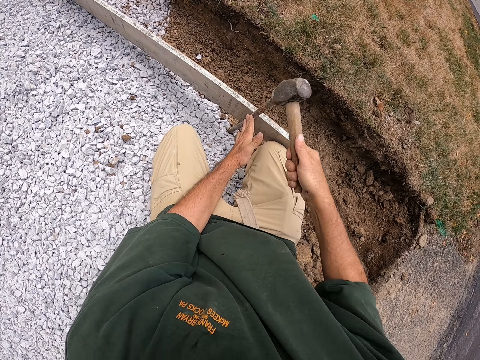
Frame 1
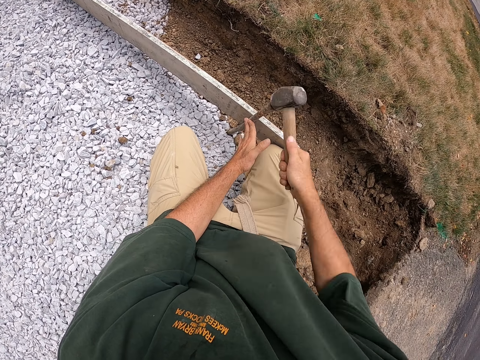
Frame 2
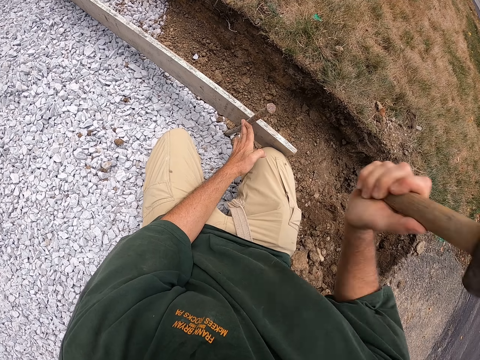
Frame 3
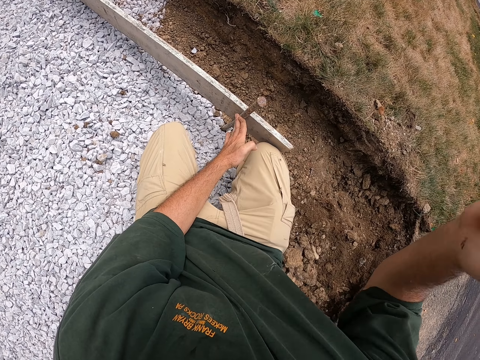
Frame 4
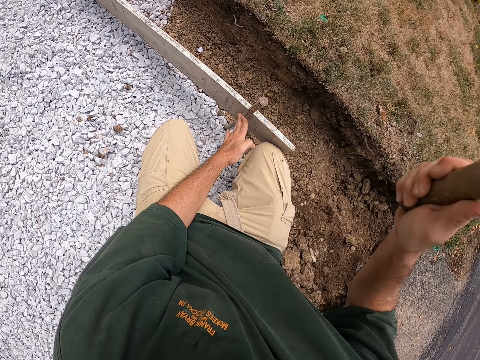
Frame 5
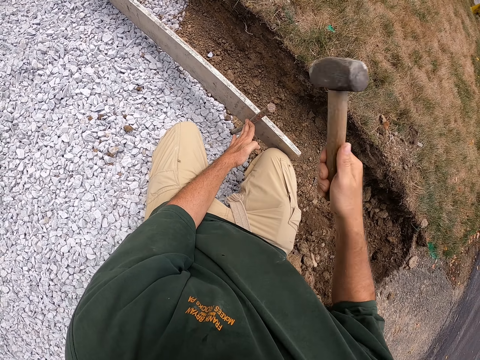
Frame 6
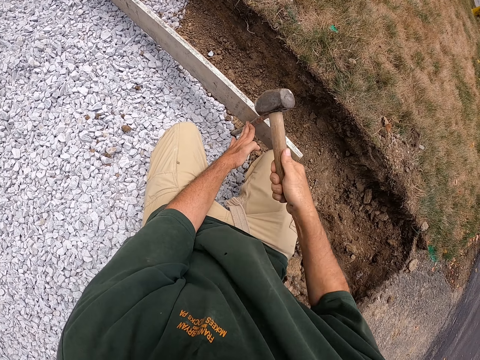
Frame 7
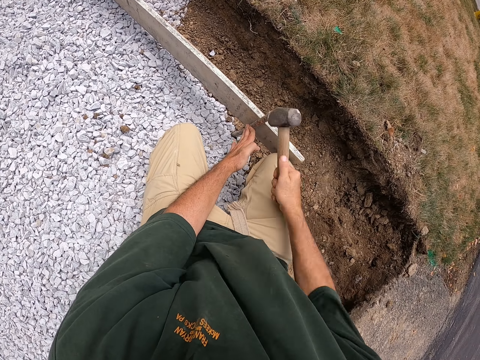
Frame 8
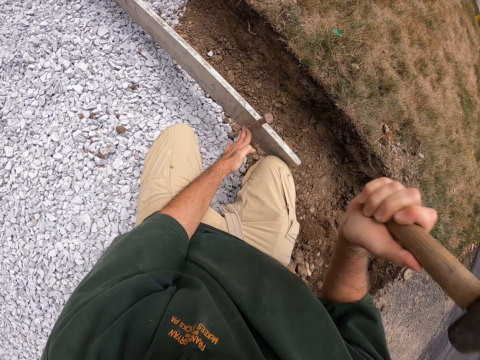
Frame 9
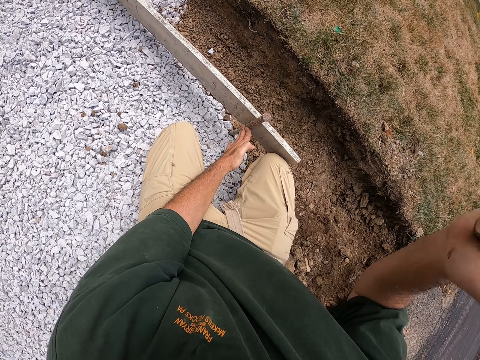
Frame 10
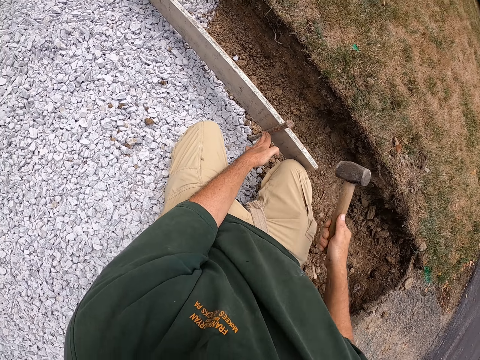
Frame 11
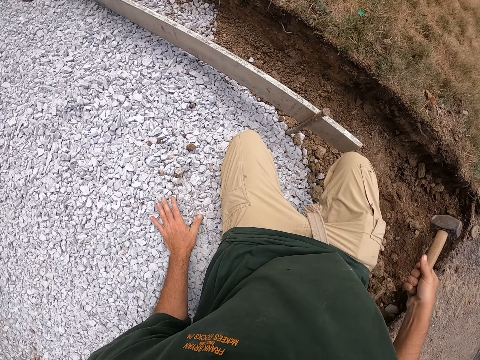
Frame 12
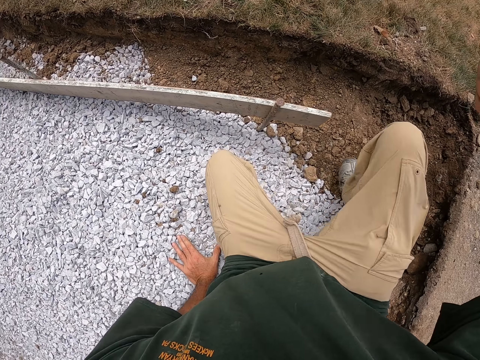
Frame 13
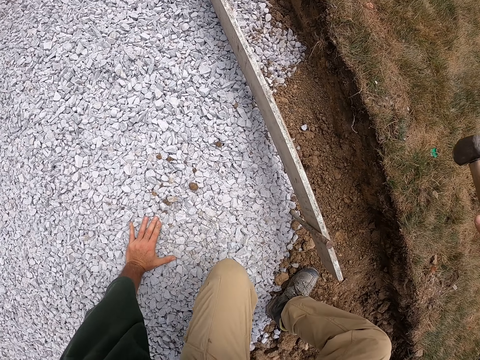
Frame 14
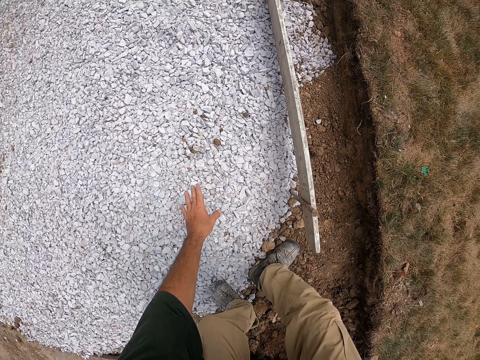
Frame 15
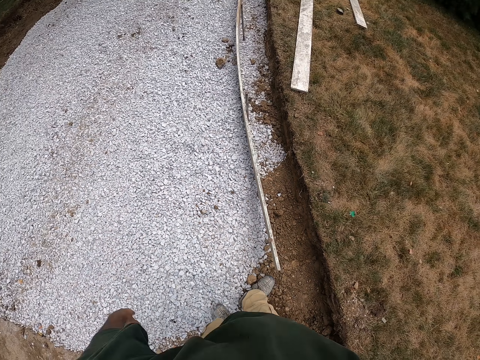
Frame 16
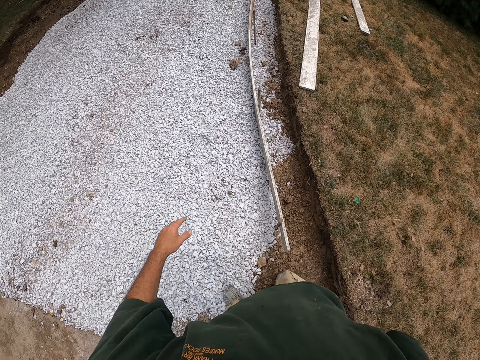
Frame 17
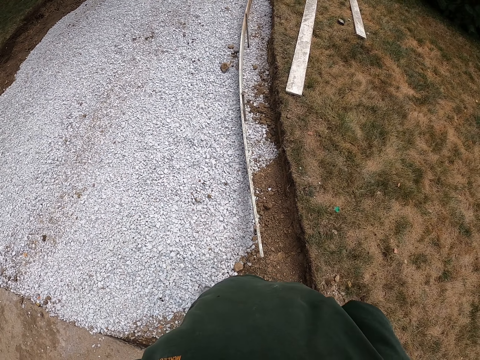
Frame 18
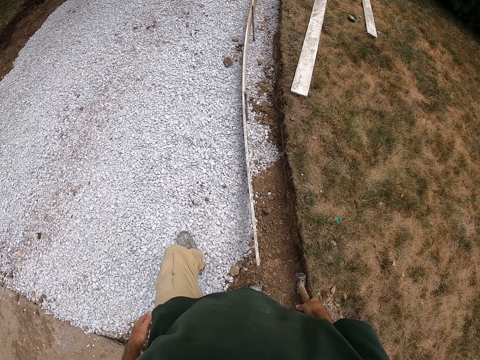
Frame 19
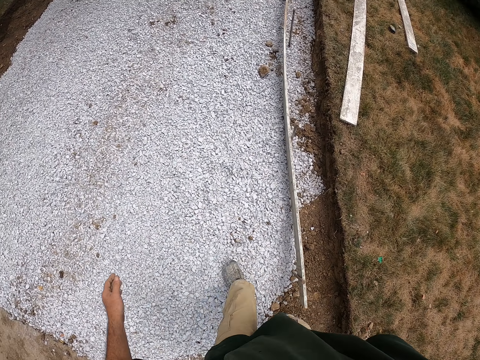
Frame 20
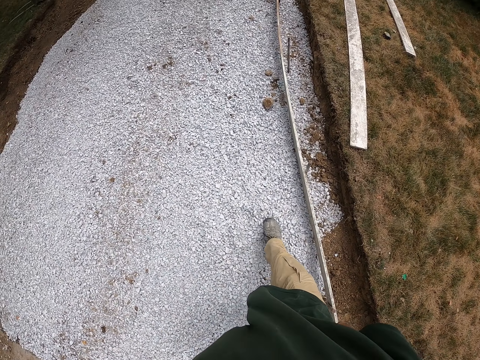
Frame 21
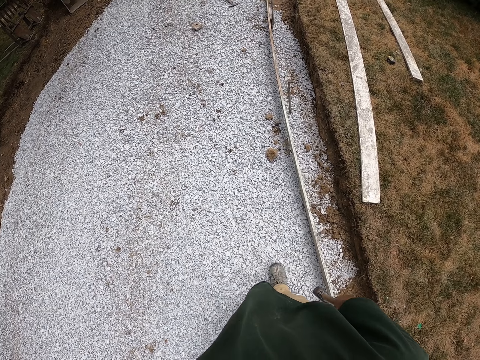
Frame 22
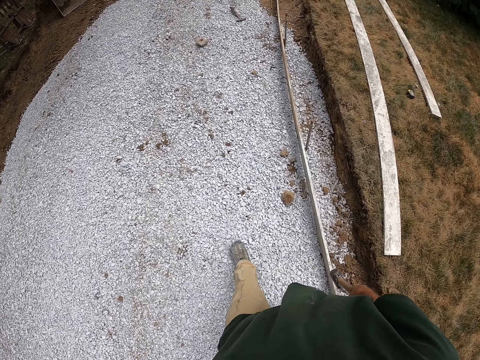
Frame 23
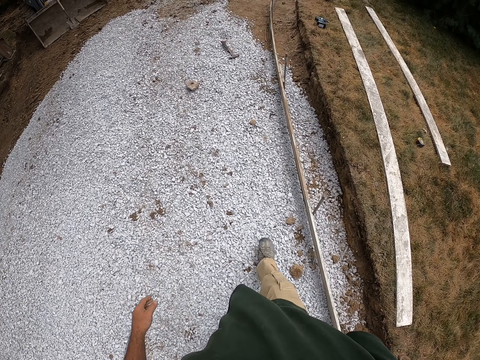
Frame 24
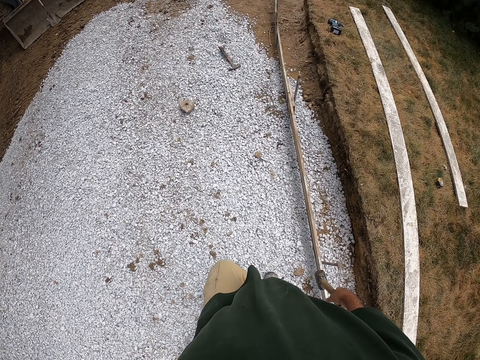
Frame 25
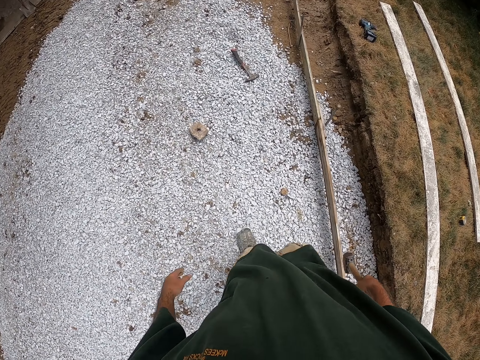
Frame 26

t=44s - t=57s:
The camera wearer stands up. They look around the compound and walk around the compound.

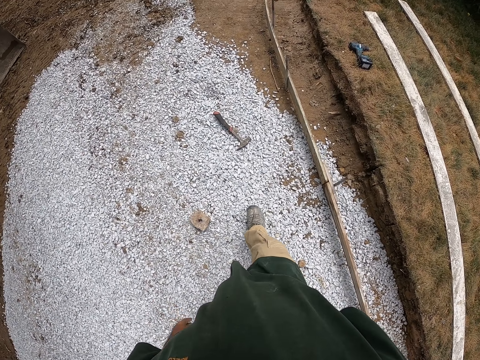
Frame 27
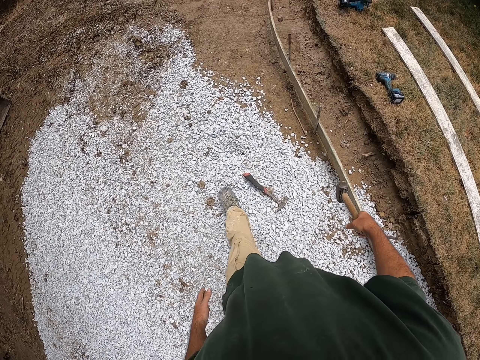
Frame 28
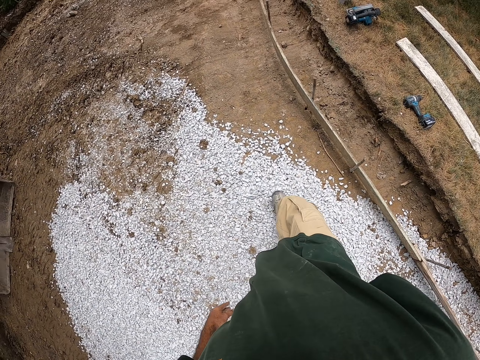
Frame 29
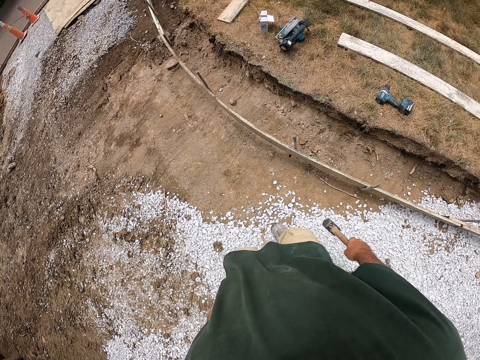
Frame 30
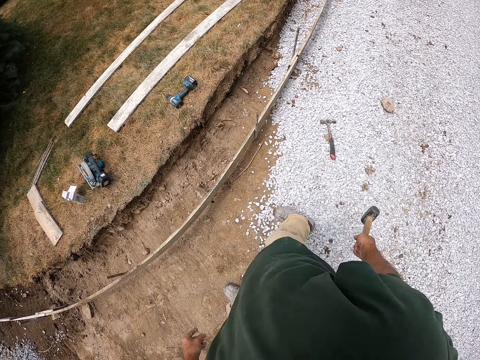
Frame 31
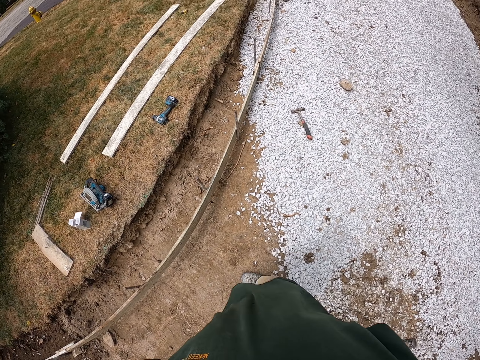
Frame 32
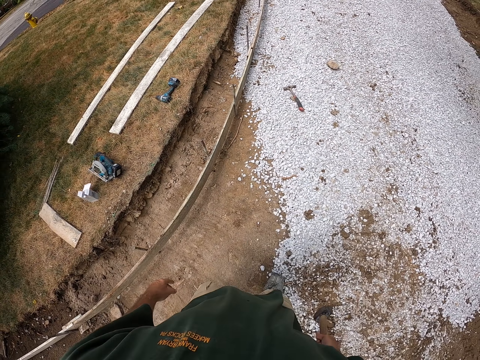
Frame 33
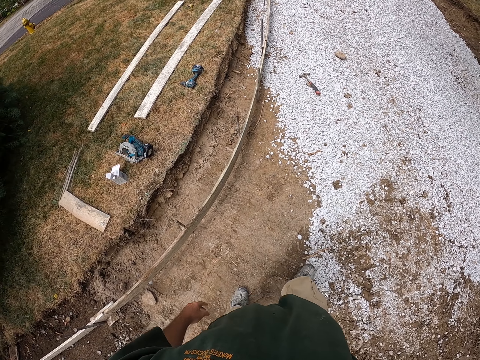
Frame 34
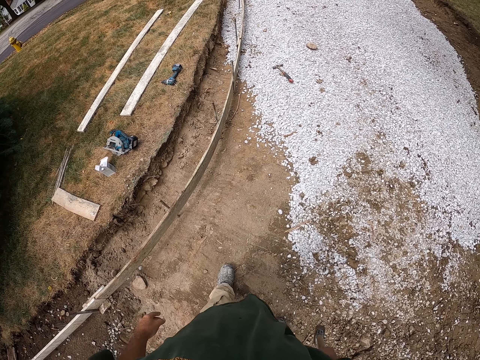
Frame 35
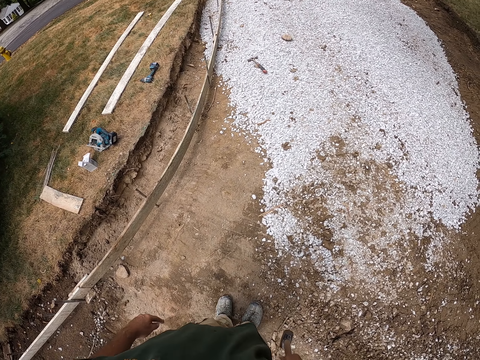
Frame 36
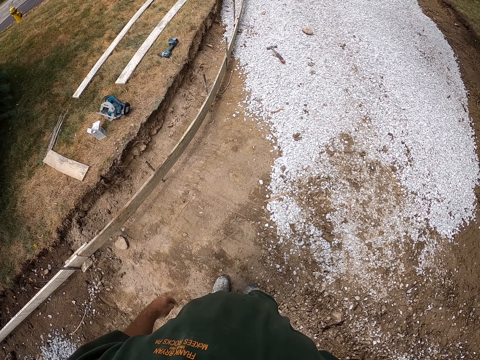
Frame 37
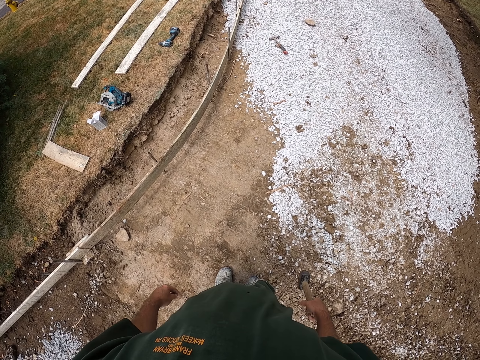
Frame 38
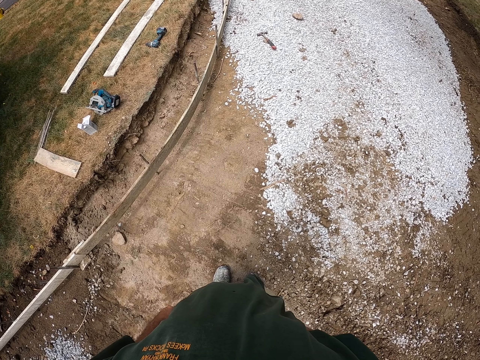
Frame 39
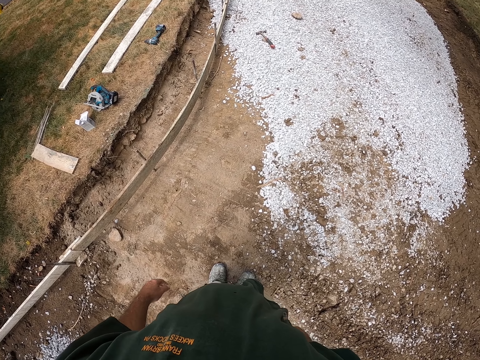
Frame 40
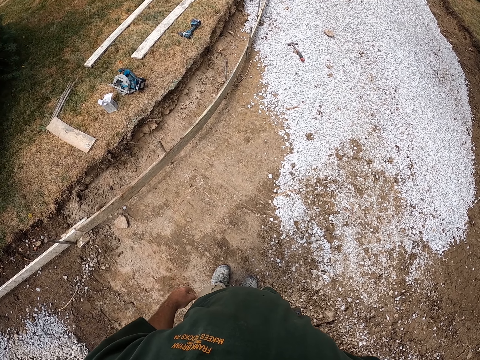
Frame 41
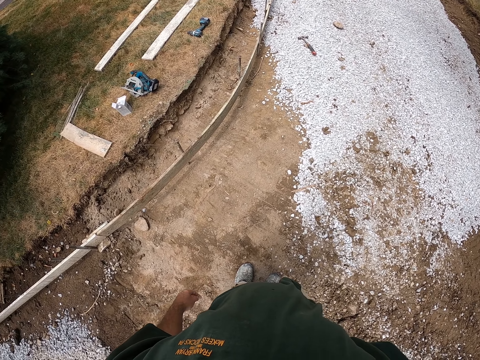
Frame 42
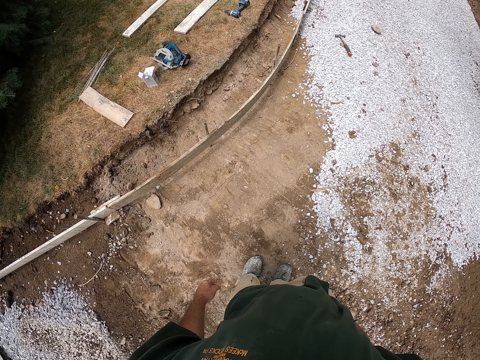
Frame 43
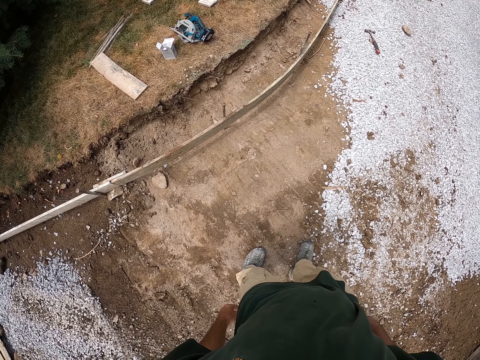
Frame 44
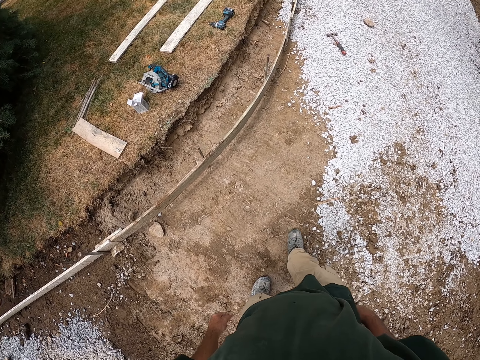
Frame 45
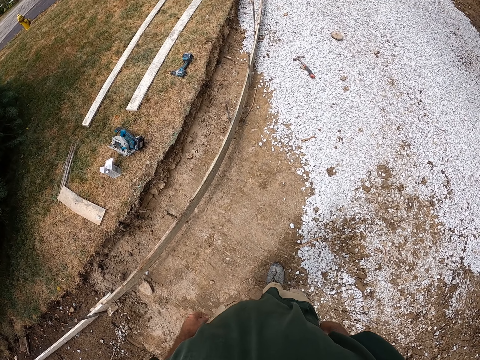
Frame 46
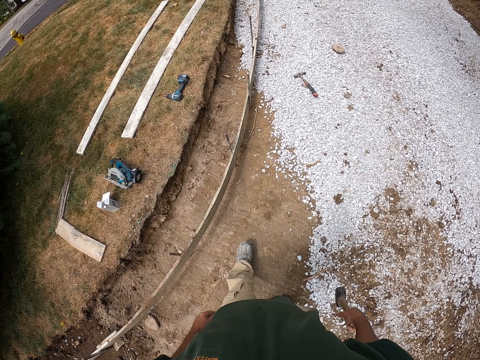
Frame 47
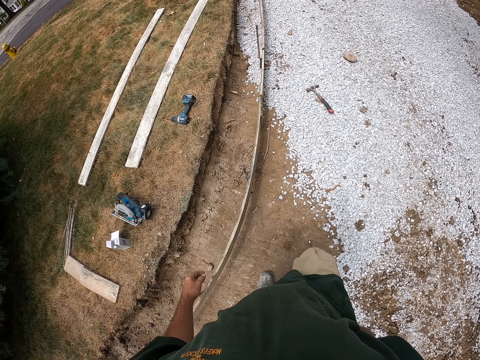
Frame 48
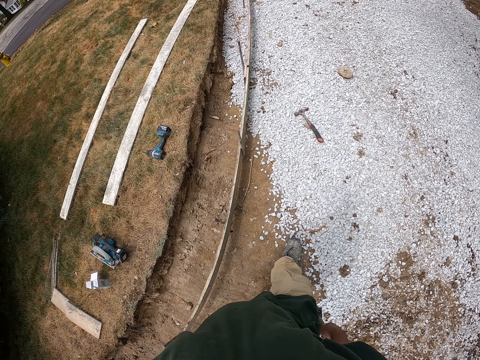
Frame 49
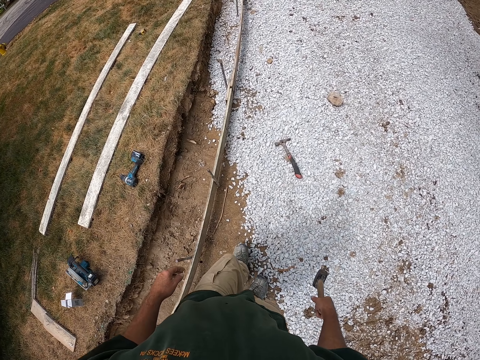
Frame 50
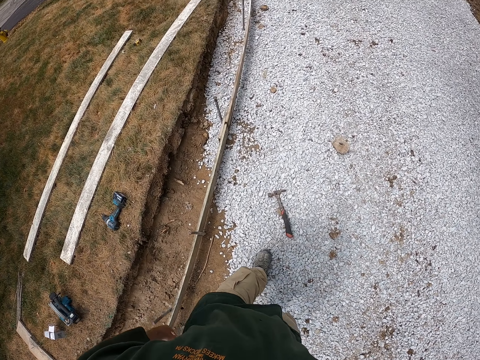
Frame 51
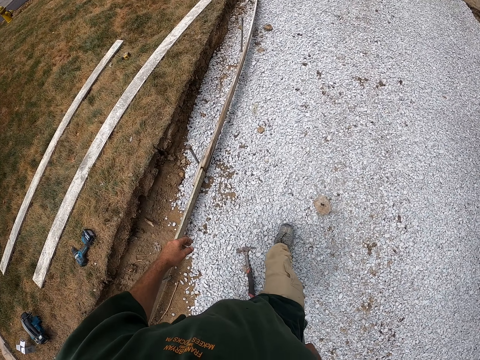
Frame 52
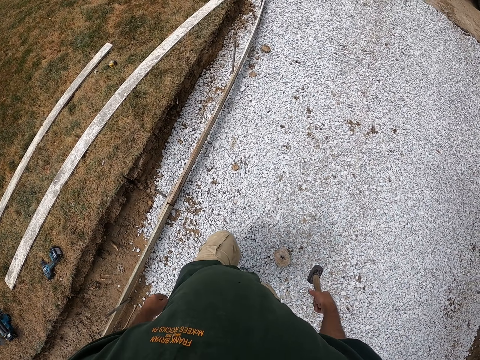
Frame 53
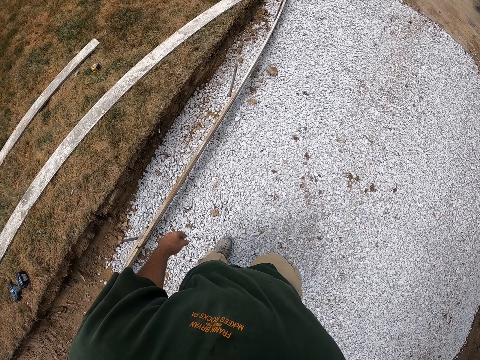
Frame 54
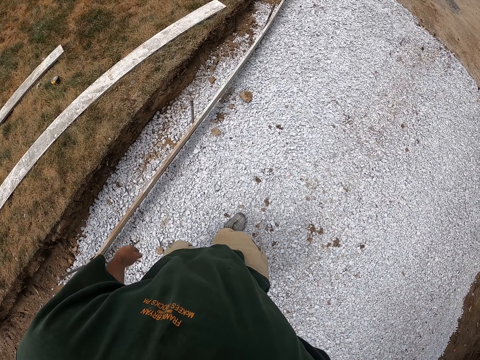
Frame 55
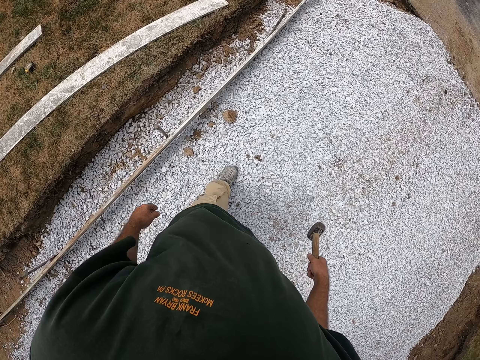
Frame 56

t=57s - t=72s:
The camera wearer turns around. They look around the compound. They look at the road. They walk around the compound.
